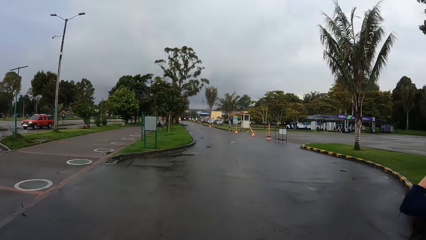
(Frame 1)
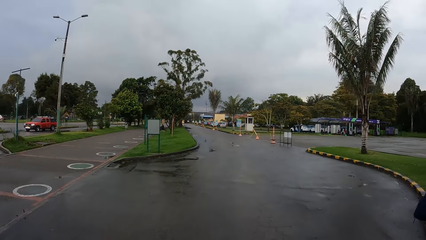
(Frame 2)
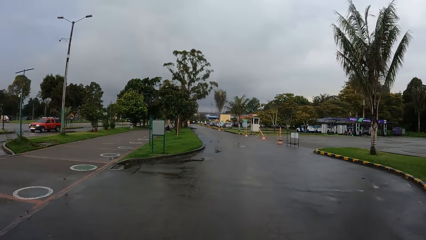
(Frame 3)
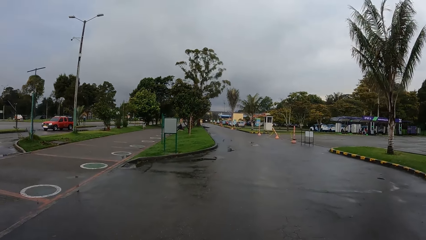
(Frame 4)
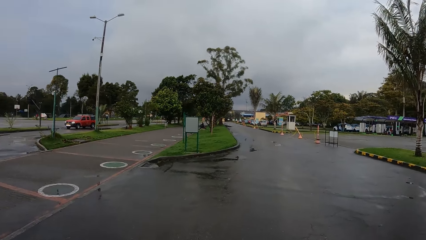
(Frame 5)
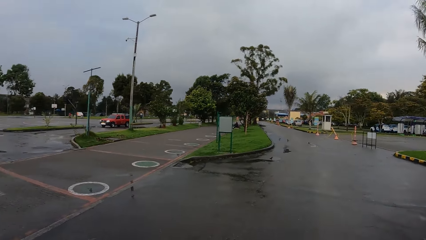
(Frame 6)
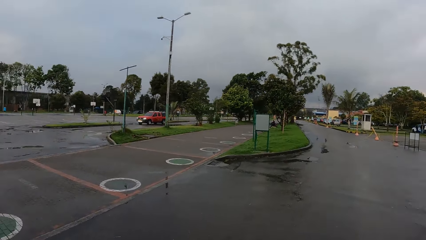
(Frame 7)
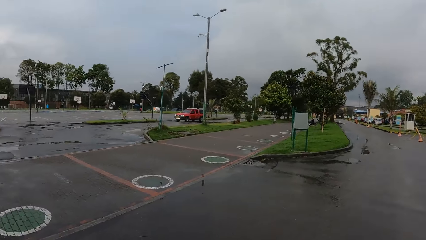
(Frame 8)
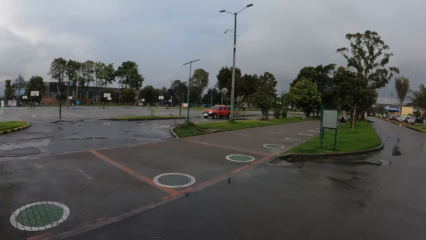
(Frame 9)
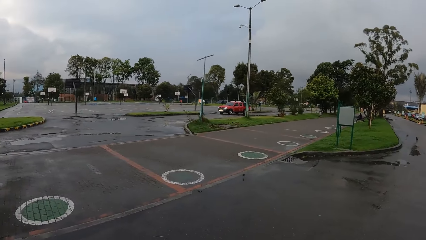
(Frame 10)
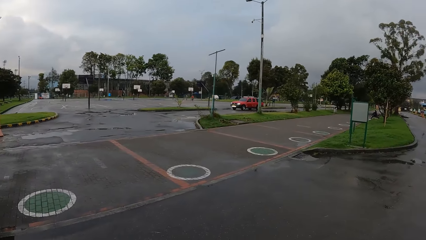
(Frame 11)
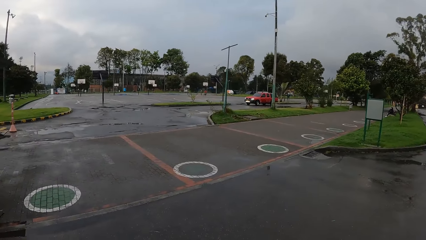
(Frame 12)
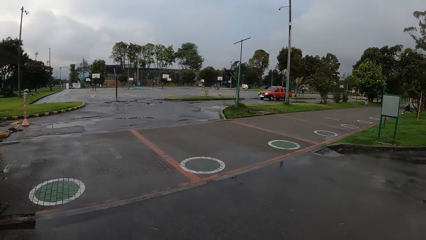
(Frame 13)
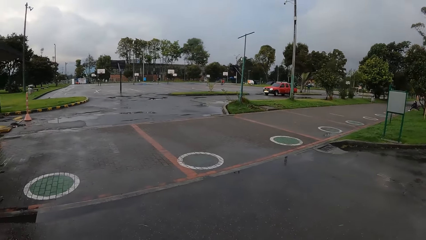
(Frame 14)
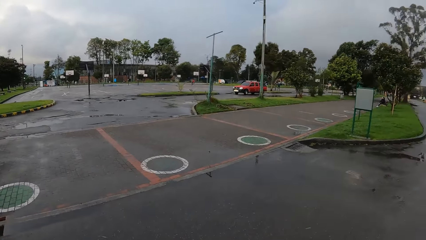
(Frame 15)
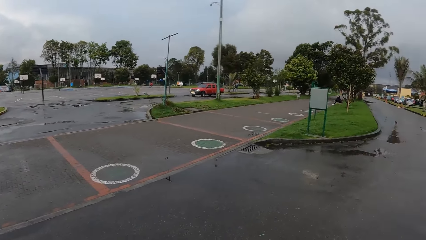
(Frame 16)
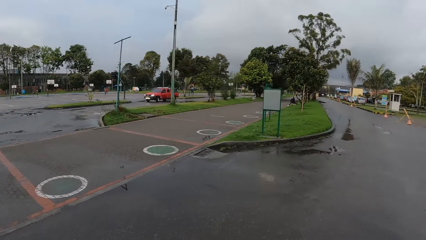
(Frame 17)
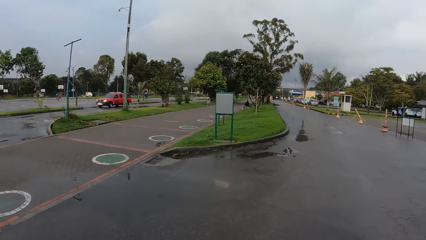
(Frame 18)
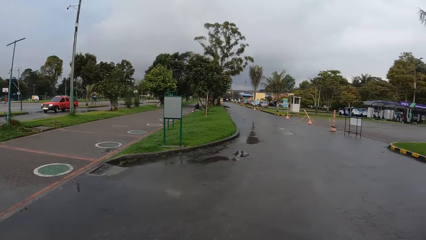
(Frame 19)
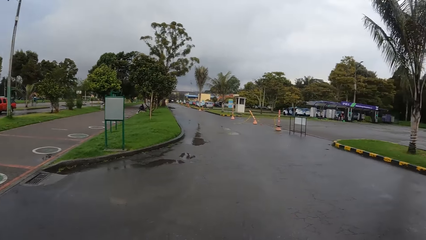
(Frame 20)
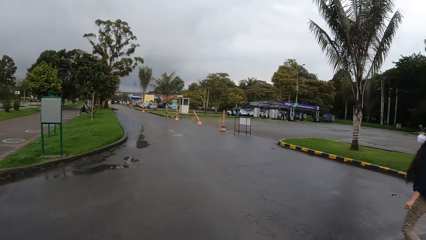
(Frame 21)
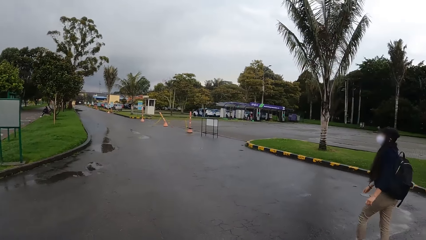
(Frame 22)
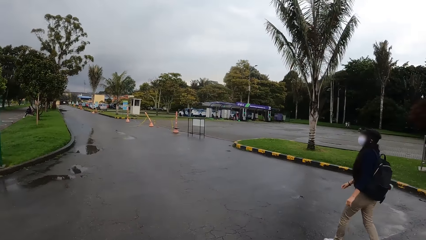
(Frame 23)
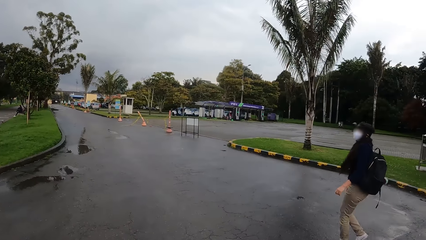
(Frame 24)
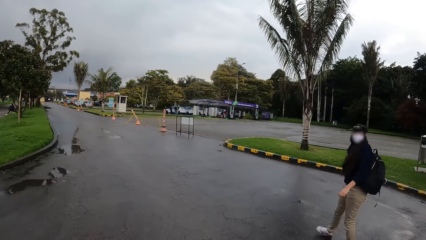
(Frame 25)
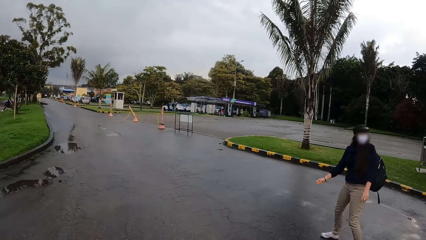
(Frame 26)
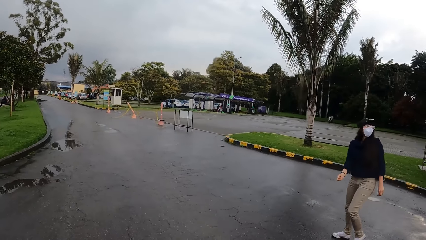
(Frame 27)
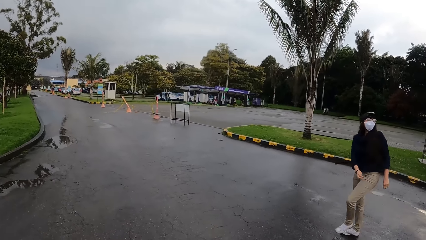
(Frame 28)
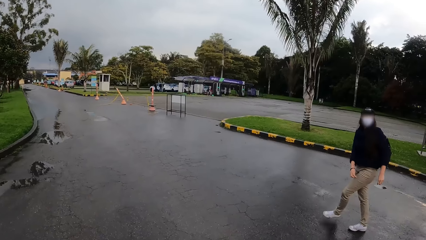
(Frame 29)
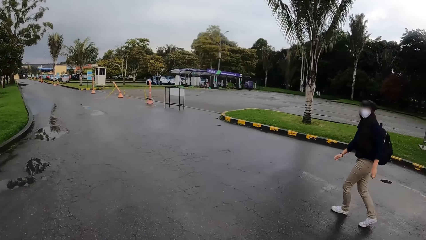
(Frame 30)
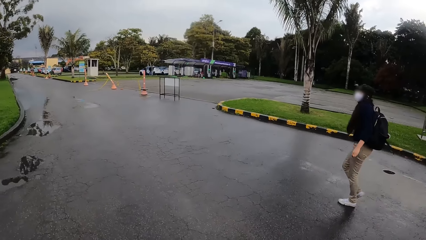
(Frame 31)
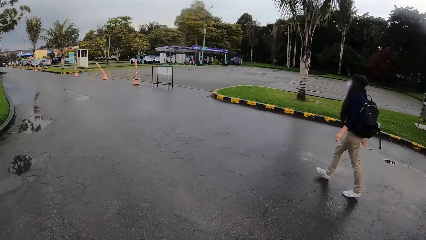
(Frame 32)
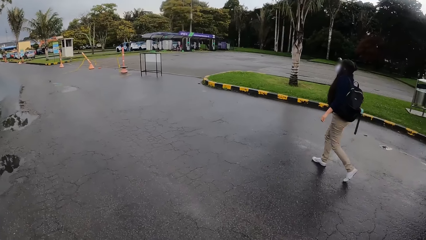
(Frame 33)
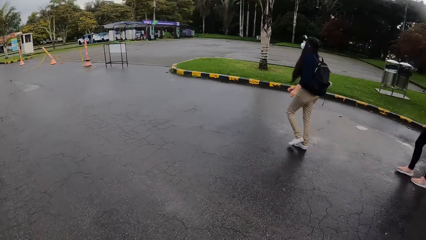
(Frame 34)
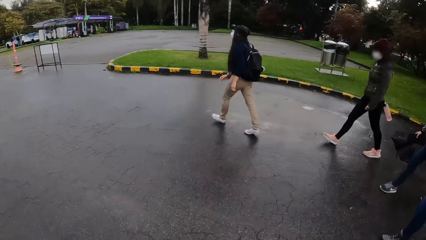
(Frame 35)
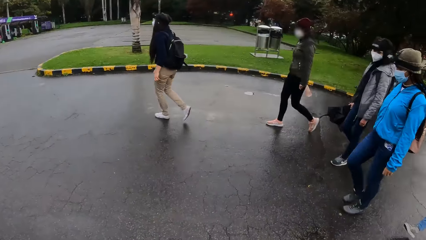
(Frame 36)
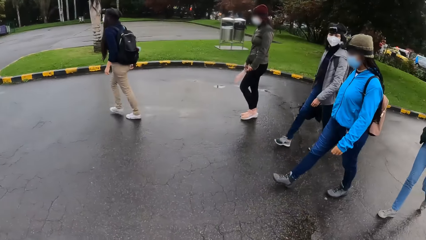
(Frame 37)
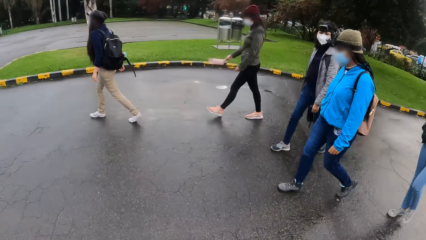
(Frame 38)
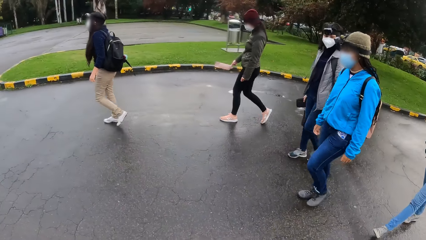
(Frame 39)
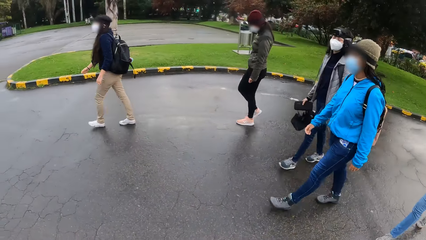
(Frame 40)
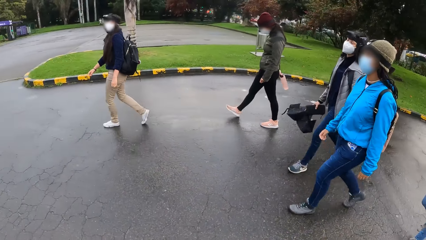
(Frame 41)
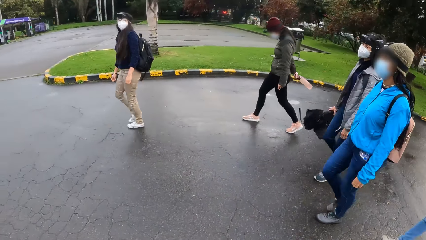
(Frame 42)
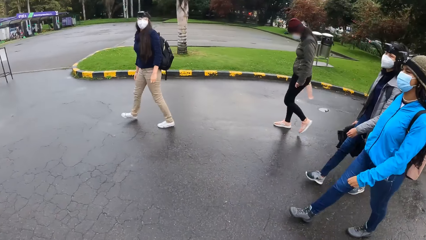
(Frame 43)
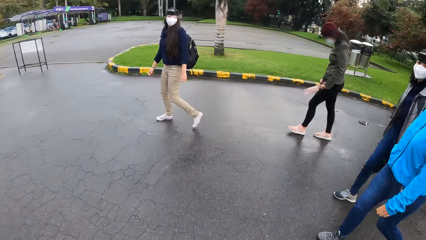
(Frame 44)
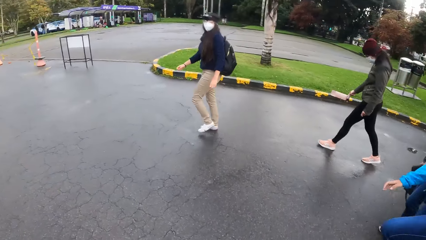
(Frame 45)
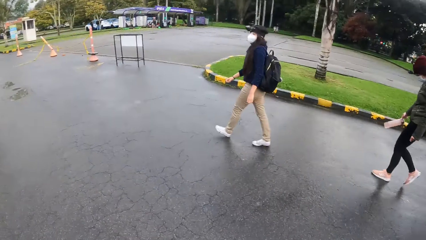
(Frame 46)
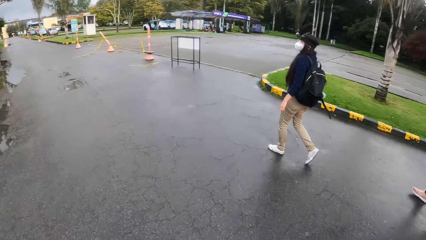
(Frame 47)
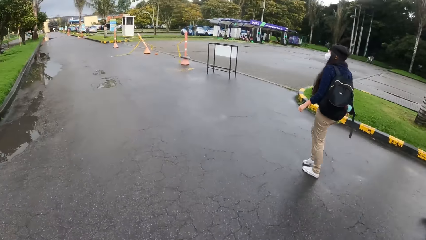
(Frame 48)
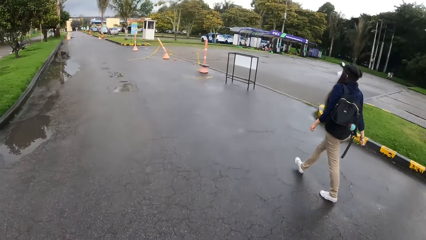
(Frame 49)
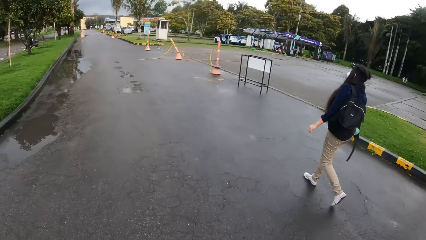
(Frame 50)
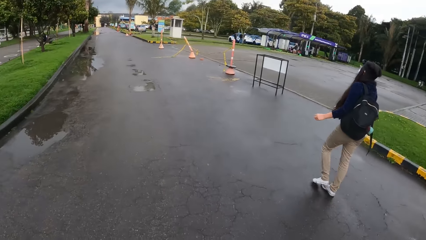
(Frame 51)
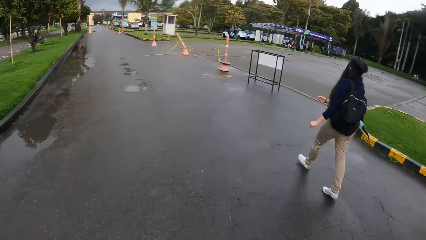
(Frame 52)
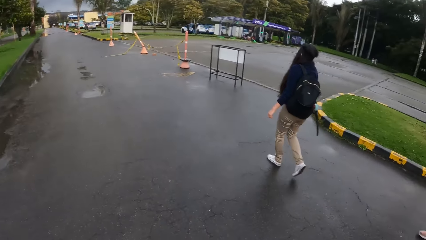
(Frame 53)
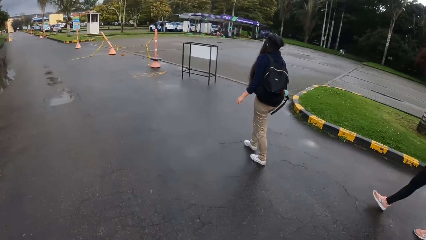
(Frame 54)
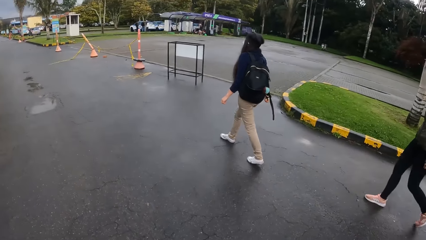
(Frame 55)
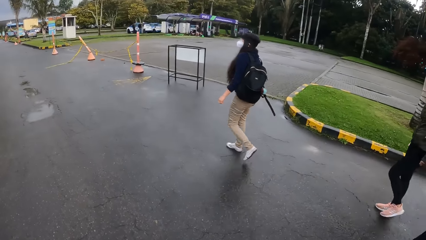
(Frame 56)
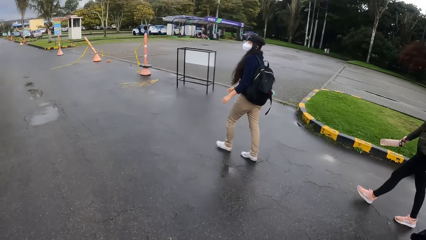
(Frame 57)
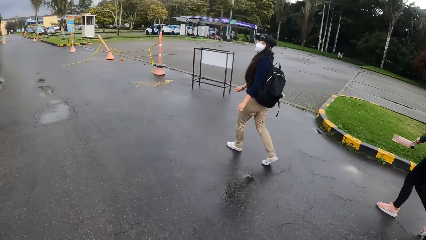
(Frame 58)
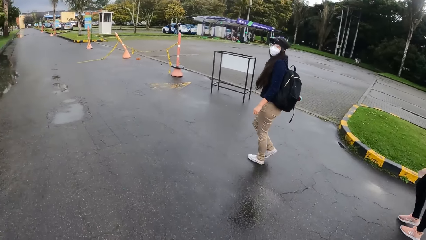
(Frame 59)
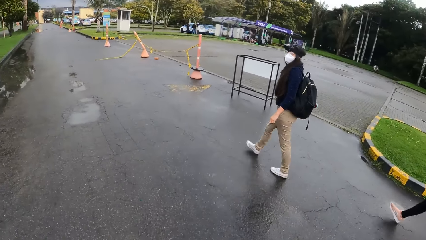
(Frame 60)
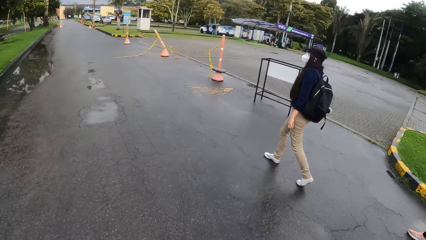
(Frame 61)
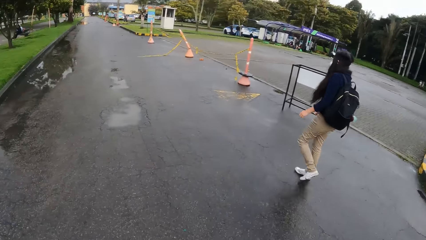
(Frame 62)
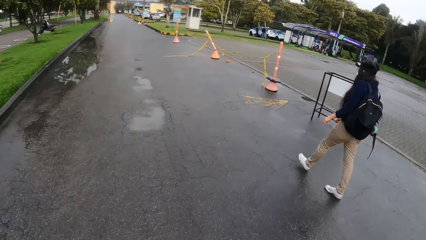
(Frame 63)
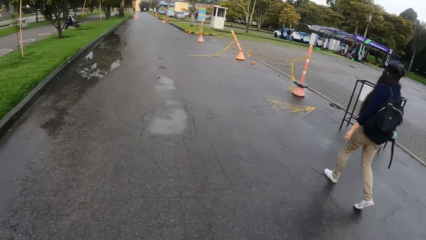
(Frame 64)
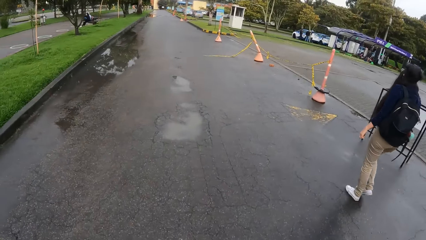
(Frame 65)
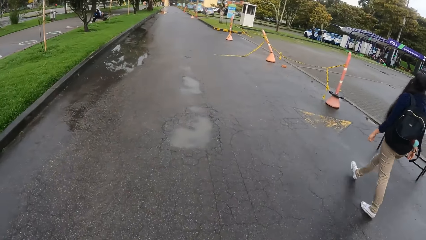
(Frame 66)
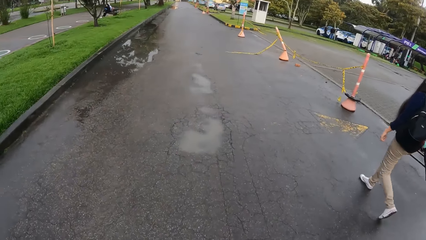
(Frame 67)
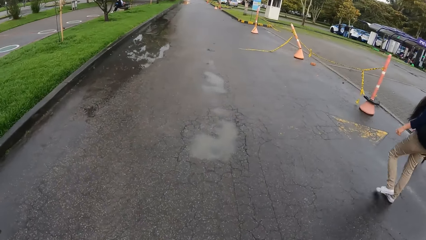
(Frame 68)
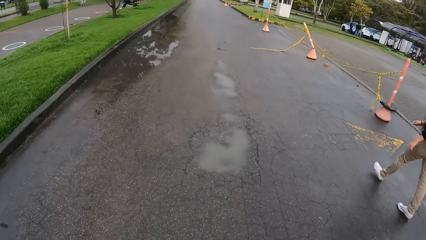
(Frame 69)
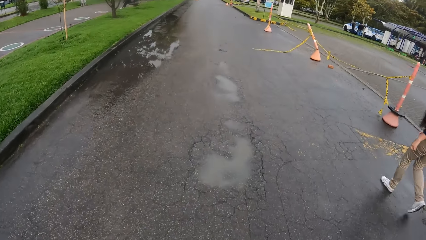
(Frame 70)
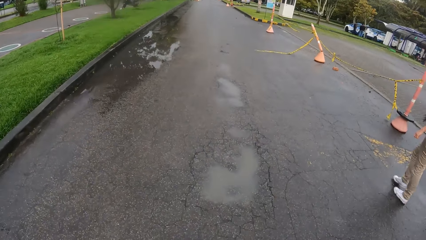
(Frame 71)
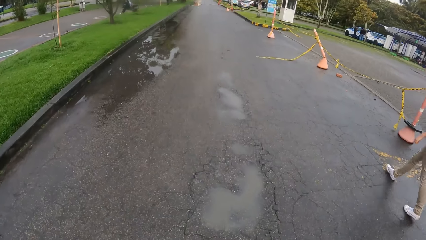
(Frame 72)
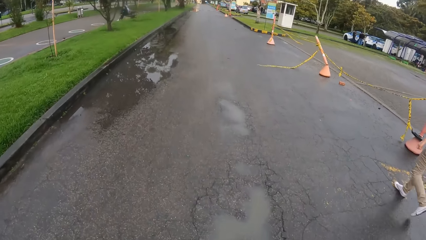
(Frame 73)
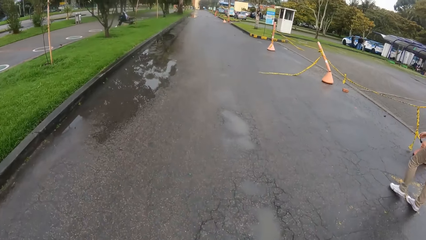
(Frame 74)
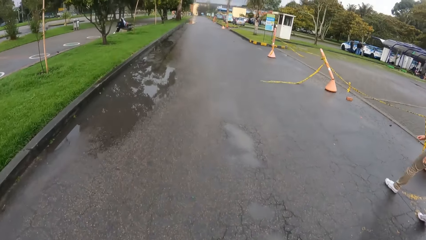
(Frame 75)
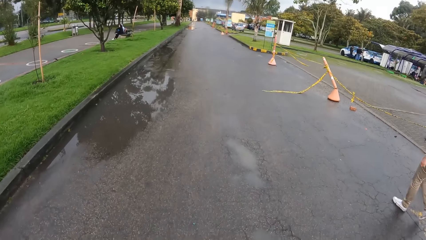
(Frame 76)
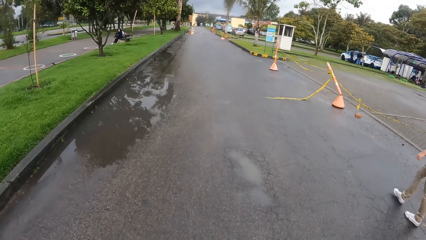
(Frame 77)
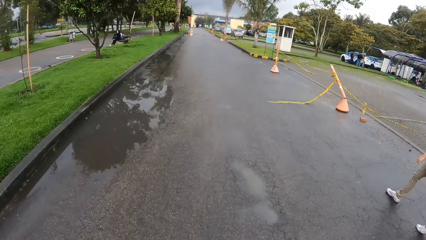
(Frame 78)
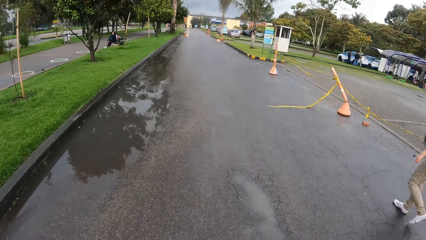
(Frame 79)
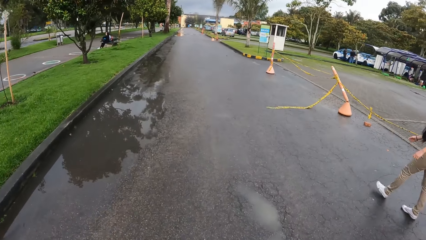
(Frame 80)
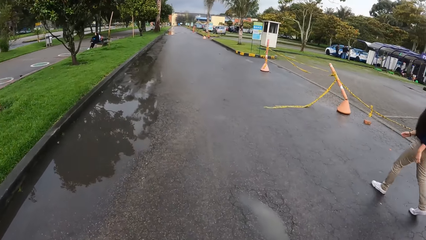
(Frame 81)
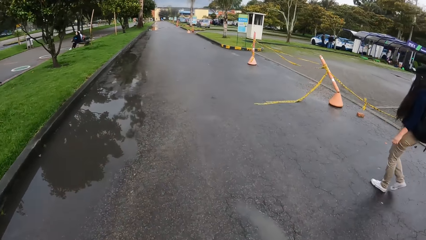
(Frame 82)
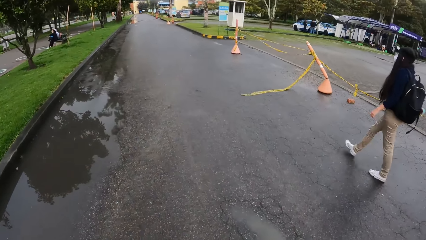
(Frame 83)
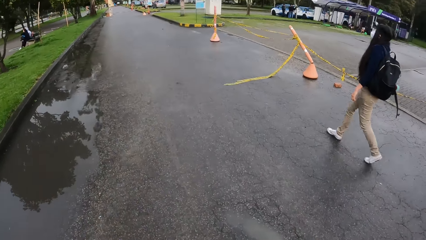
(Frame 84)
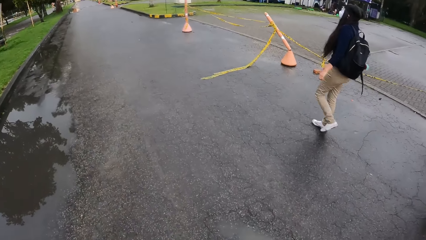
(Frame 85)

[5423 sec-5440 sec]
The camera wearer looks aside. They look around. They look forward.
